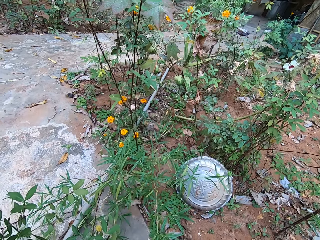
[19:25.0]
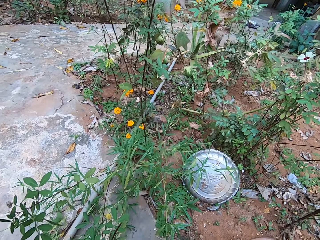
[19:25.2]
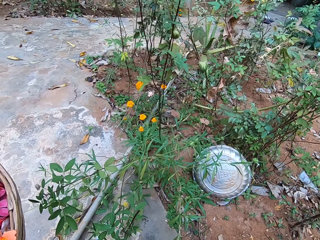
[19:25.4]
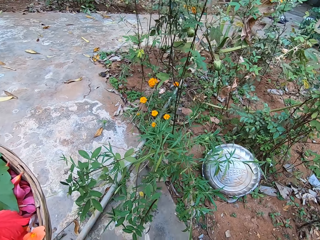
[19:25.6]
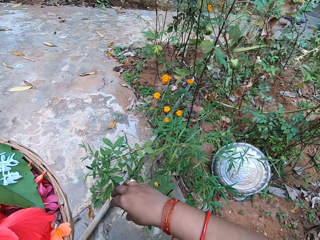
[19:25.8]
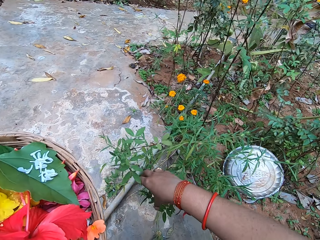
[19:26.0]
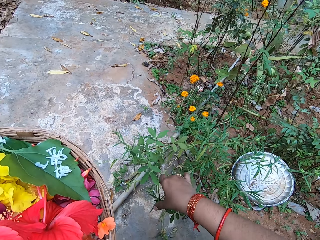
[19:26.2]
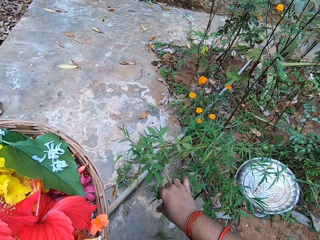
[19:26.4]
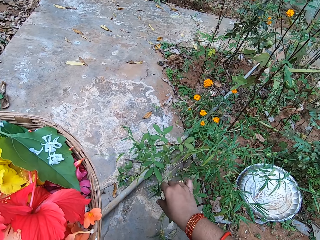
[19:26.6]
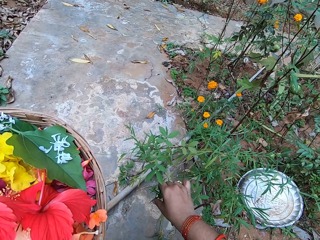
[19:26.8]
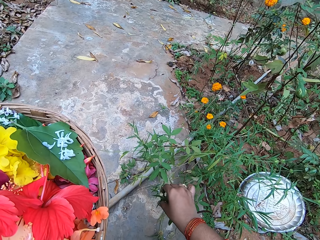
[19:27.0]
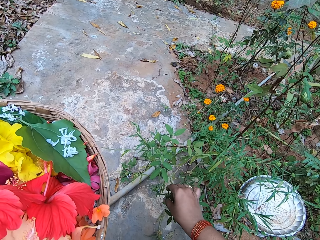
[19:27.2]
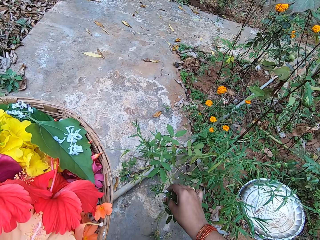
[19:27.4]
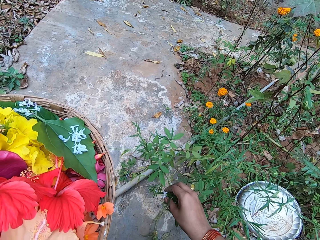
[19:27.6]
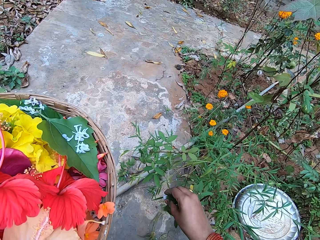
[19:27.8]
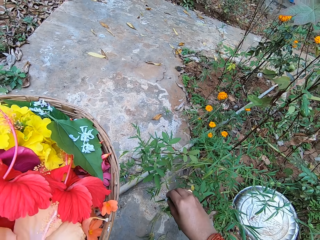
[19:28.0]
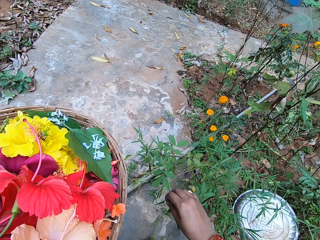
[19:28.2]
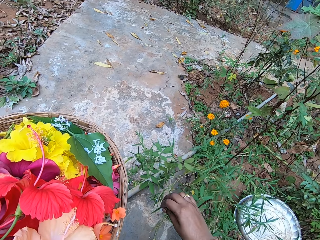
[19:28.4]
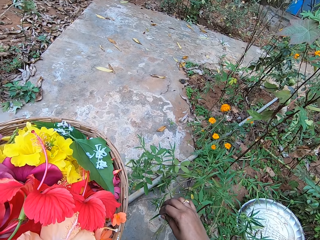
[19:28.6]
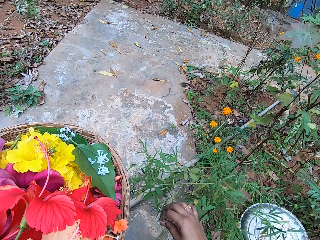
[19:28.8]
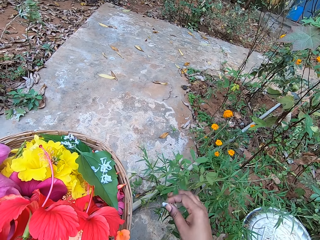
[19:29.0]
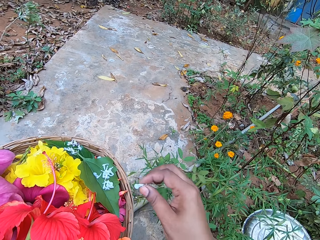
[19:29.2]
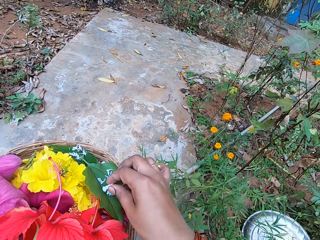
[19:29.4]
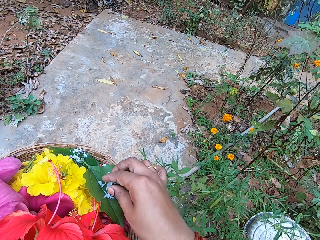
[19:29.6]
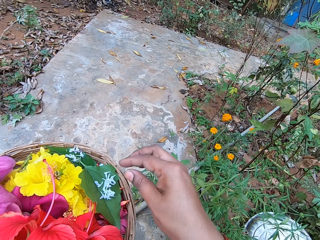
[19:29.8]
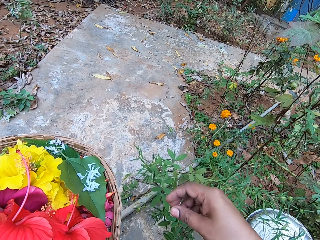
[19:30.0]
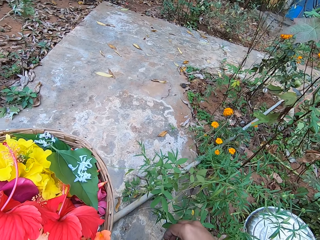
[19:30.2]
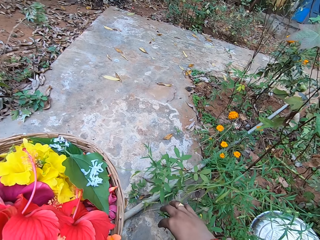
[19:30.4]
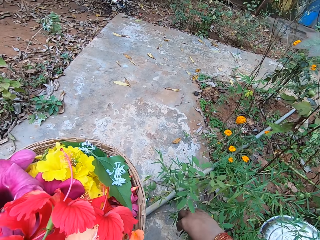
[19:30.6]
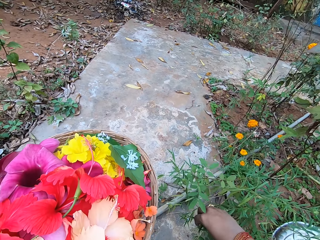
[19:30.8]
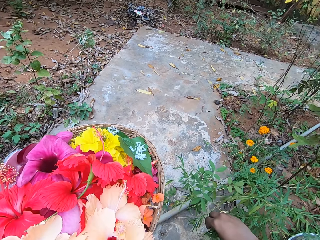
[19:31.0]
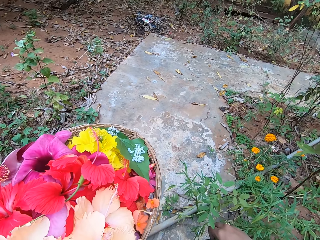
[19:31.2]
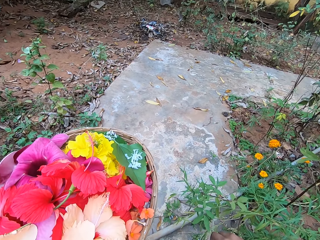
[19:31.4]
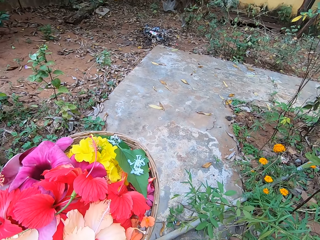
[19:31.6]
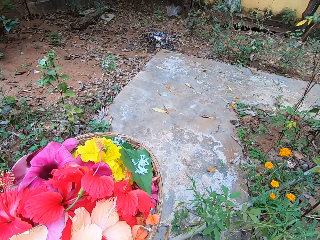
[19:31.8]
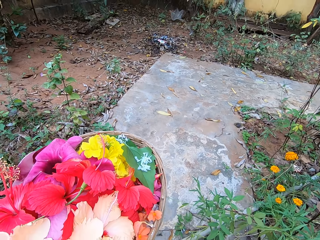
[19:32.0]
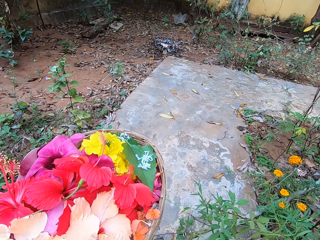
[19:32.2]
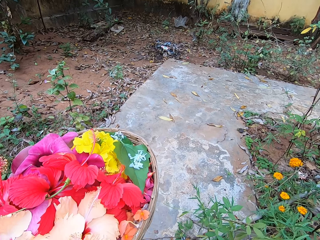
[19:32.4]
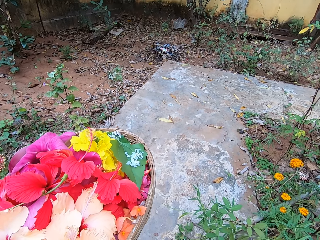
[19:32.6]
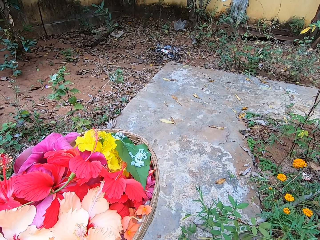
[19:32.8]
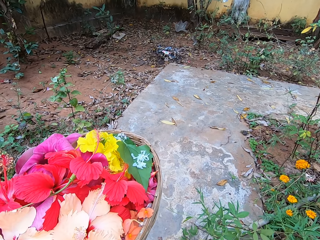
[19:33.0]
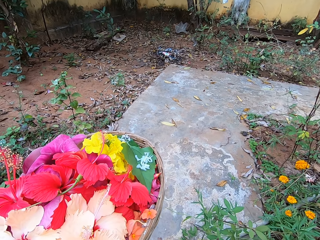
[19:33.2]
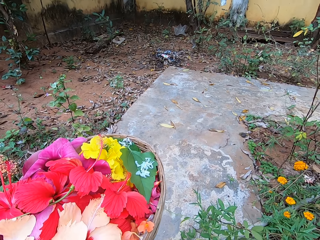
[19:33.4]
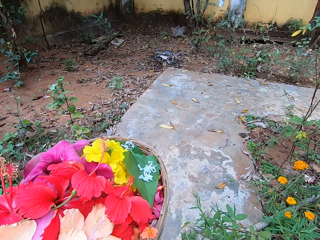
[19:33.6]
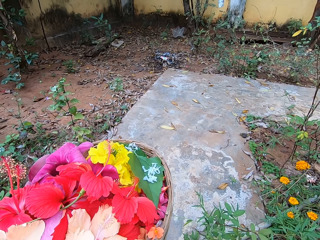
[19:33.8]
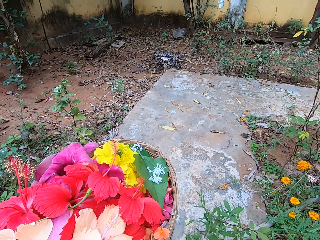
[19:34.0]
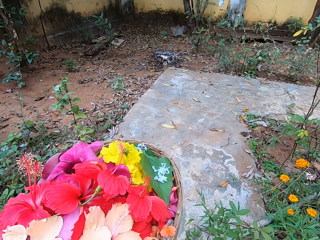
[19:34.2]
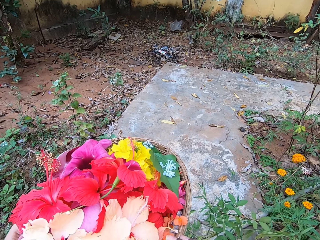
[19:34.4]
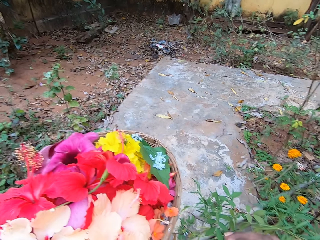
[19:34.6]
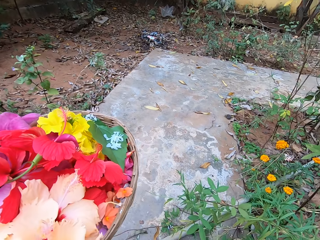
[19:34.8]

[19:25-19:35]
The camera wearer plucks flowers from the plants. They put flowers on the tray. They pluck flowers from the plants.

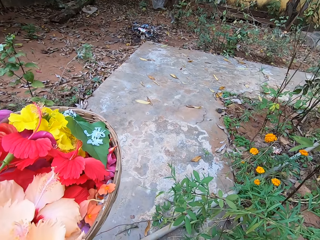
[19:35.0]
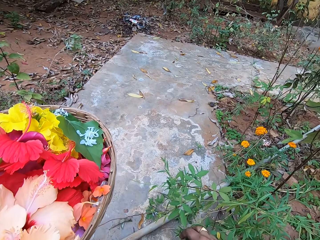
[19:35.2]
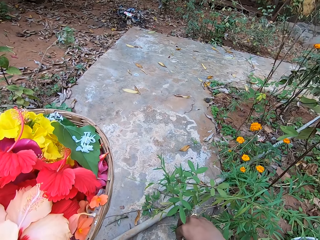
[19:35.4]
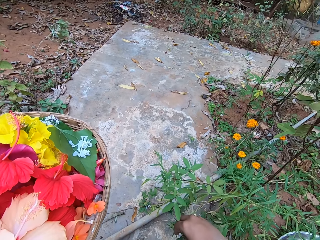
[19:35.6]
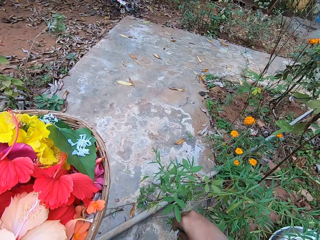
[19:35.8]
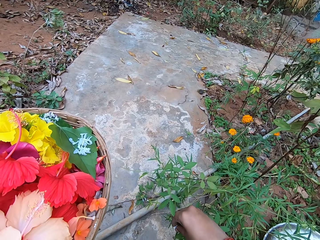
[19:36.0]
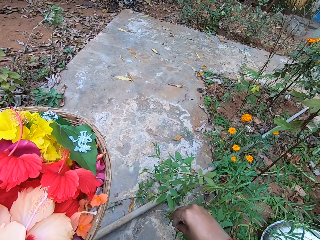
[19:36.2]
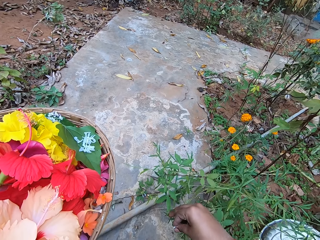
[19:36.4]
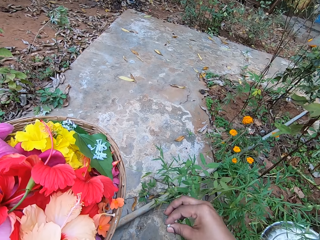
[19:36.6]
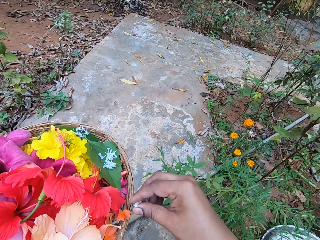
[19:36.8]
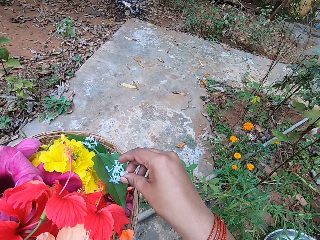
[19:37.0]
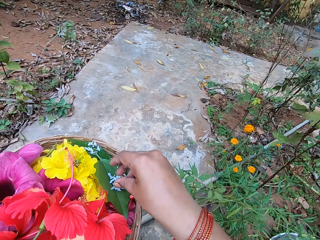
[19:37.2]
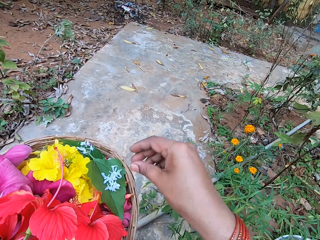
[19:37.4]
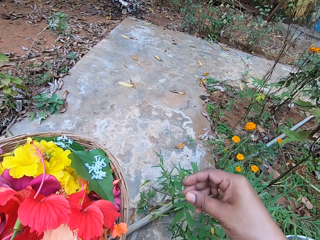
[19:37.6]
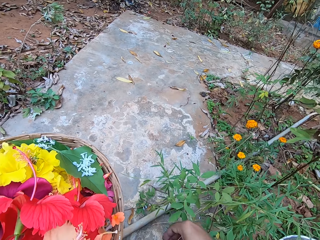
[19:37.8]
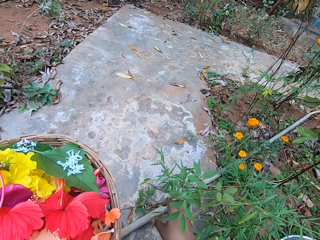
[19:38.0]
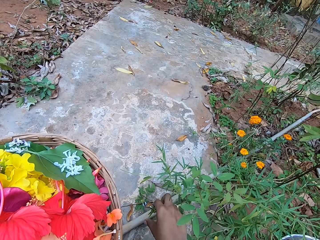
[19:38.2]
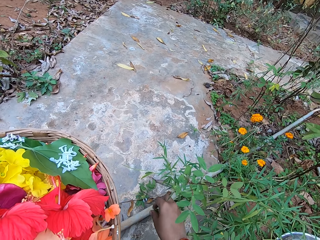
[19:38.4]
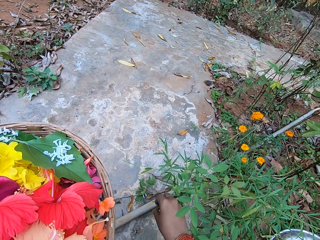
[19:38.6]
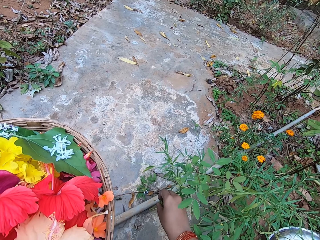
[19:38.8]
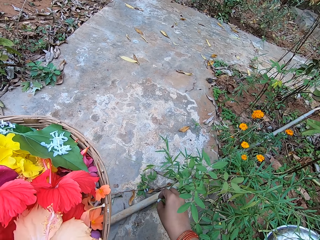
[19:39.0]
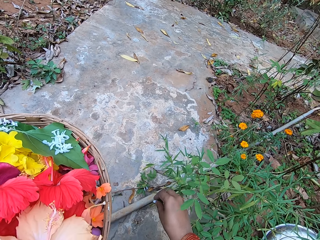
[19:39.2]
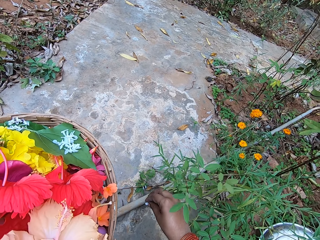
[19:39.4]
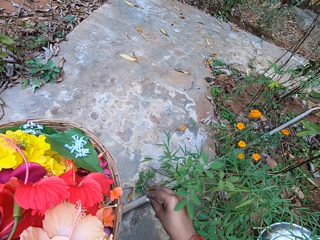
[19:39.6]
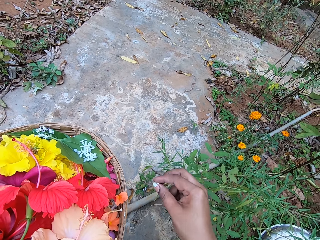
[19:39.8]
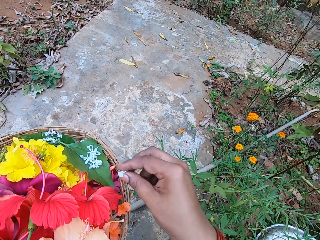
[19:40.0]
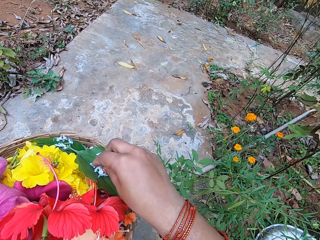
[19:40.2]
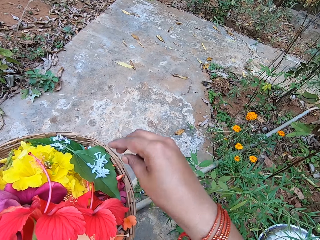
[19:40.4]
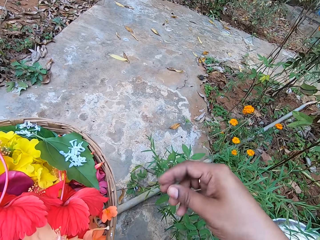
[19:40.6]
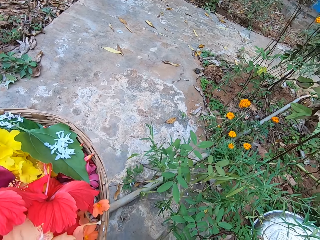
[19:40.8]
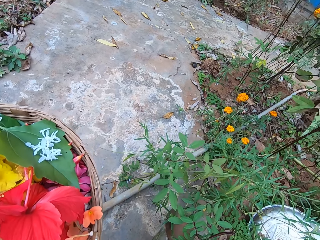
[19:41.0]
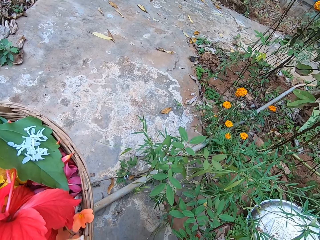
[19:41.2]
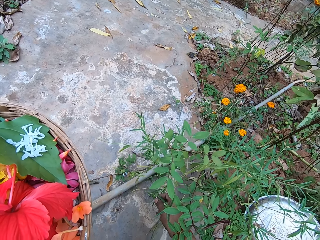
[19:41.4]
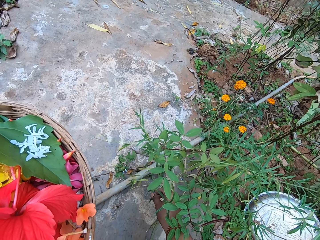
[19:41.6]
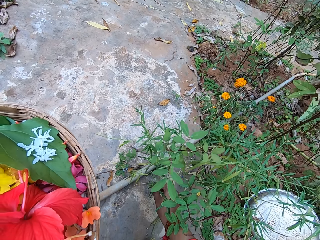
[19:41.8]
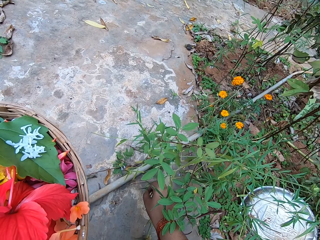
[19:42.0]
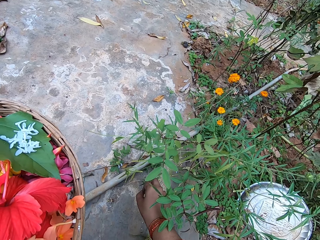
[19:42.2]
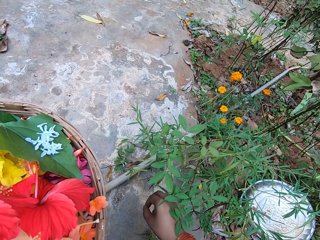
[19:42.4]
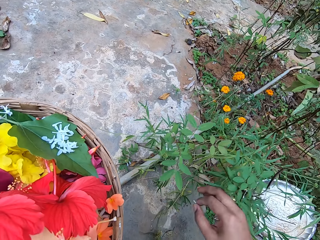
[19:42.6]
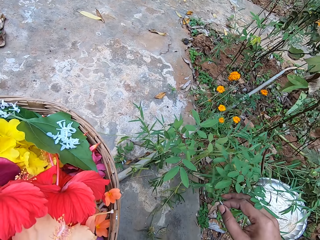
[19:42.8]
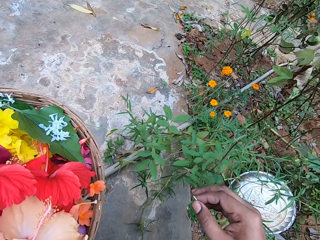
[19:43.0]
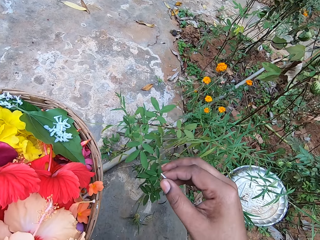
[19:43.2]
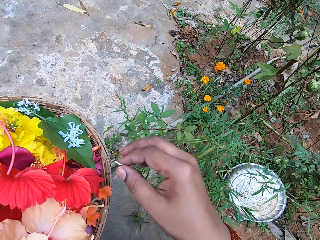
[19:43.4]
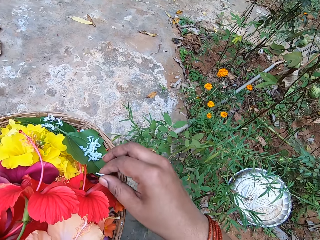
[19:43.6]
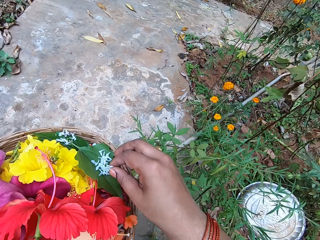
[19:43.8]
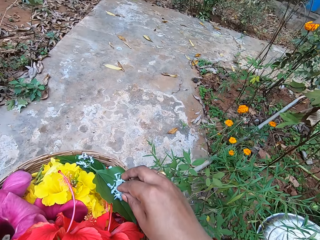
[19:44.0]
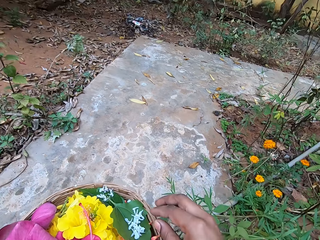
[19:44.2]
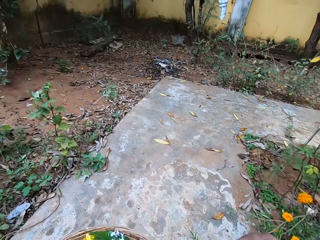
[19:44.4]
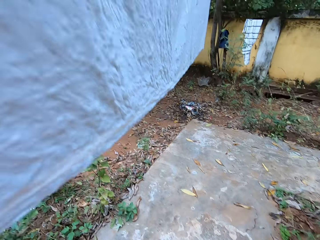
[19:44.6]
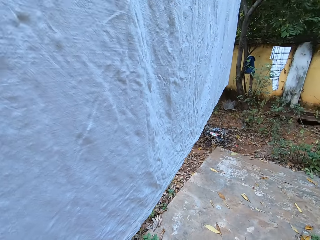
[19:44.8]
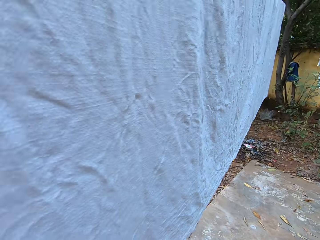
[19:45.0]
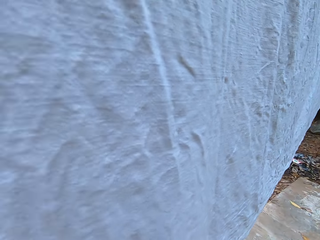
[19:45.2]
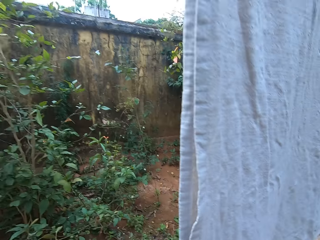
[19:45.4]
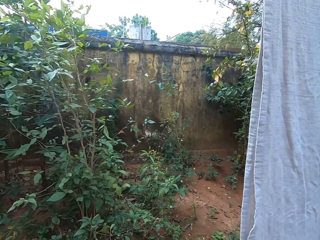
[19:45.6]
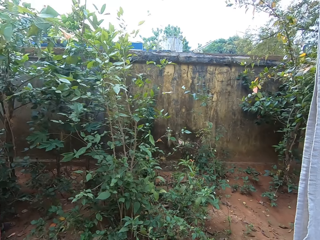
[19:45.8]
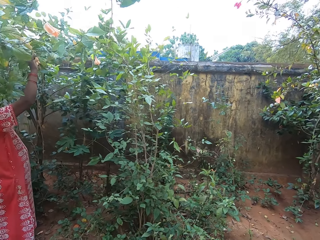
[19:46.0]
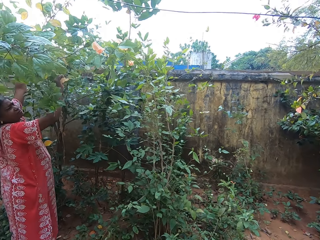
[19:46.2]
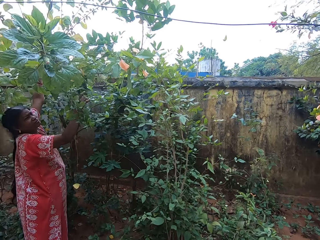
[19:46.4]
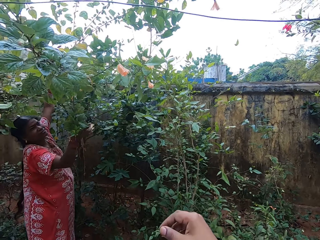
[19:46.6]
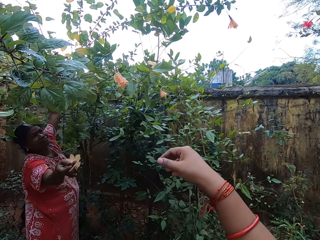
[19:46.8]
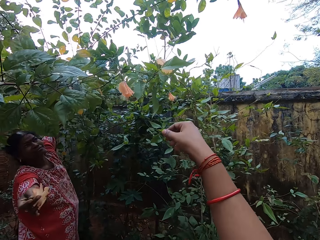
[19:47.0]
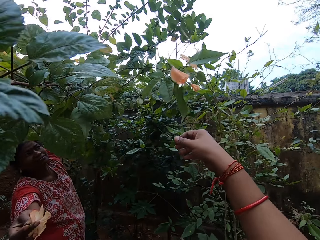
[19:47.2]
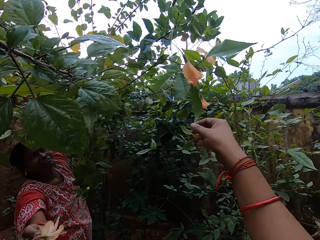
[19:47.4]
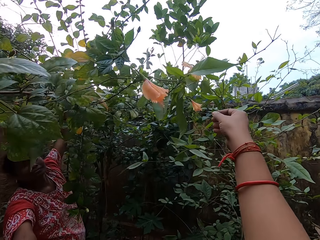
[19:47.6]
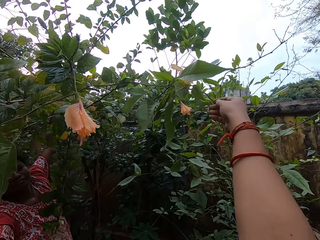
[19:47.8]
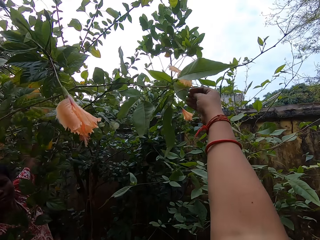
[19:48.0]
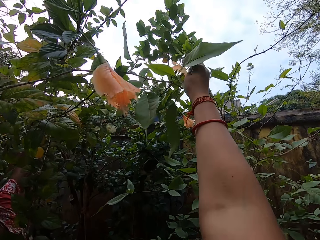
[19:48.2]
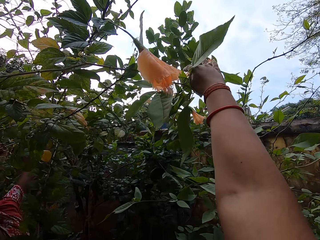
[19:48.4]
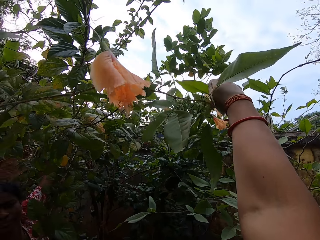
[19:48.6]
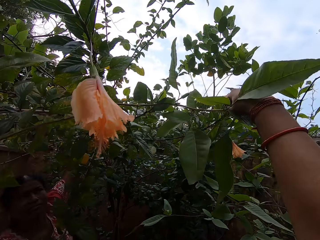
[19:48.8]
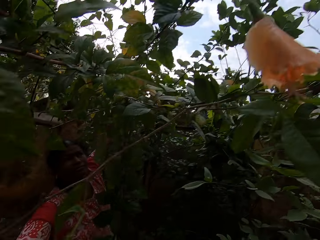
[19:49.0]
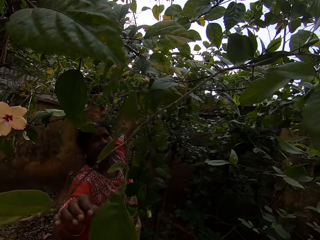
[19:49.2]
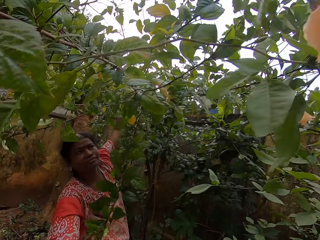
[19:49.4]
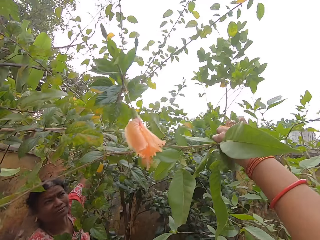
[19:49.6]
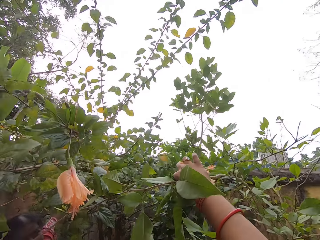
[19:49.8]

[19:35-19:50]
The camera wearer puts flowers on the tray. They pluck flowers from the plants. They put flowers on the tray. They pluck a flower from the plants. They put a flower on the tray. They pluck a flower from the plants.
